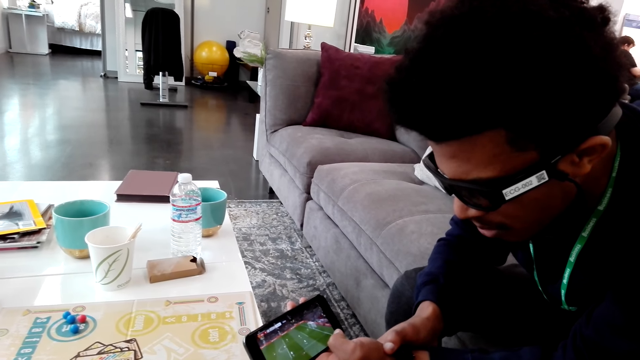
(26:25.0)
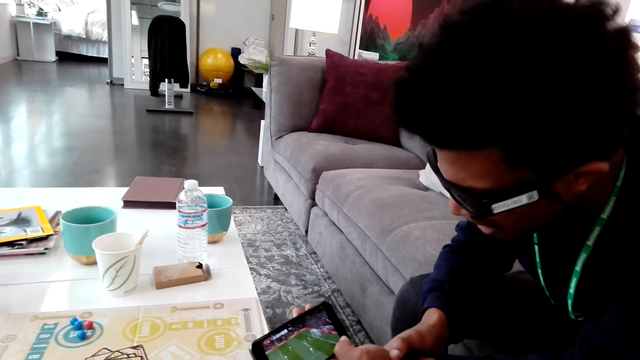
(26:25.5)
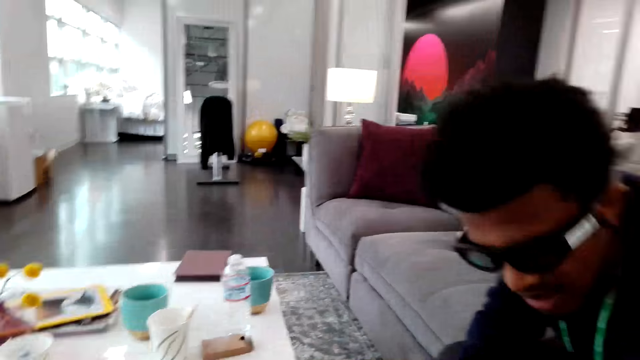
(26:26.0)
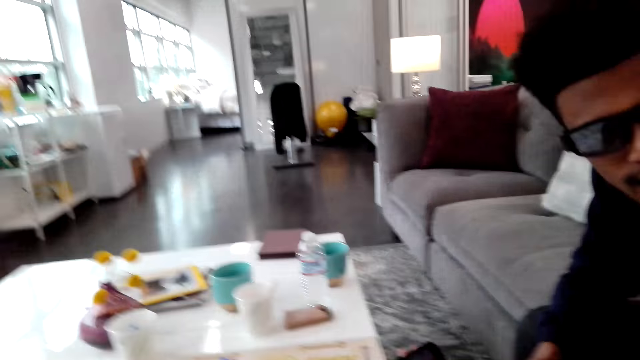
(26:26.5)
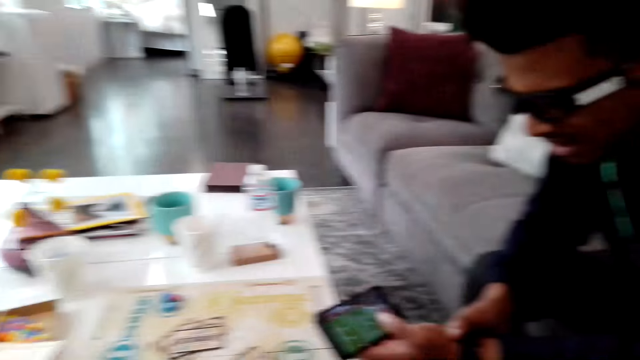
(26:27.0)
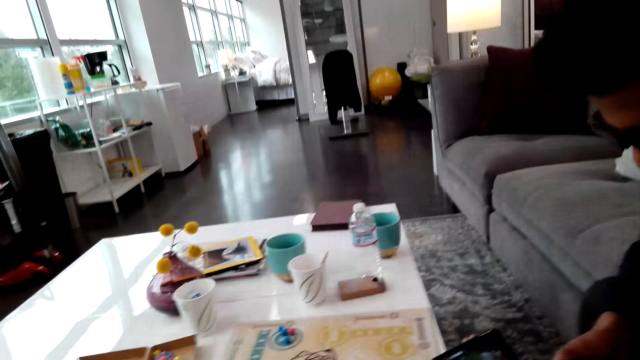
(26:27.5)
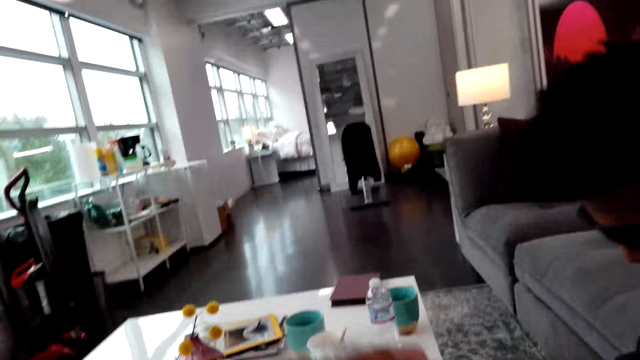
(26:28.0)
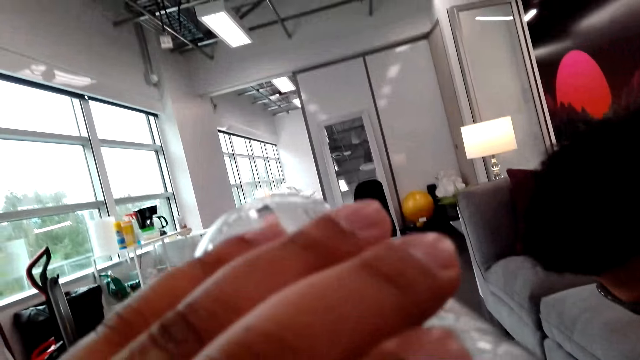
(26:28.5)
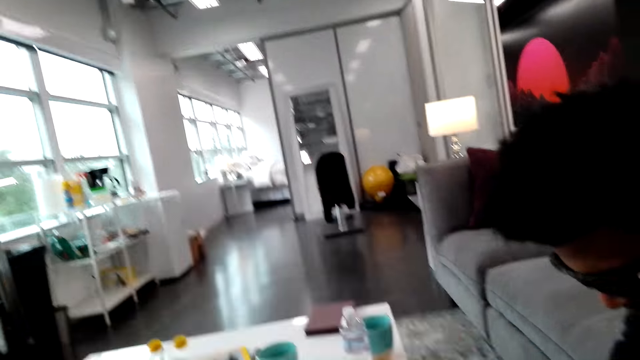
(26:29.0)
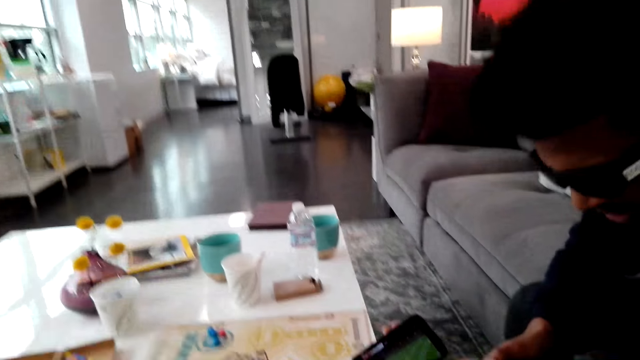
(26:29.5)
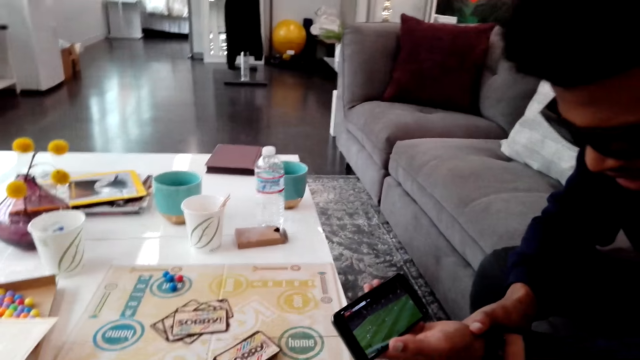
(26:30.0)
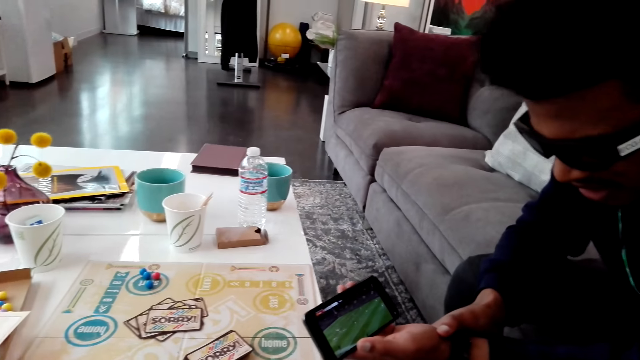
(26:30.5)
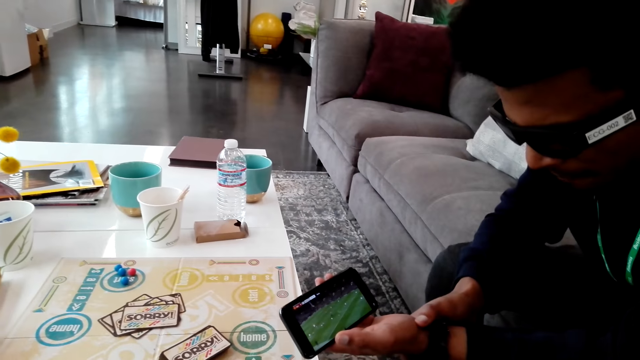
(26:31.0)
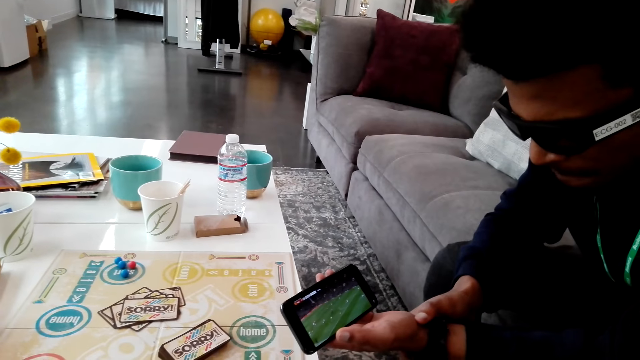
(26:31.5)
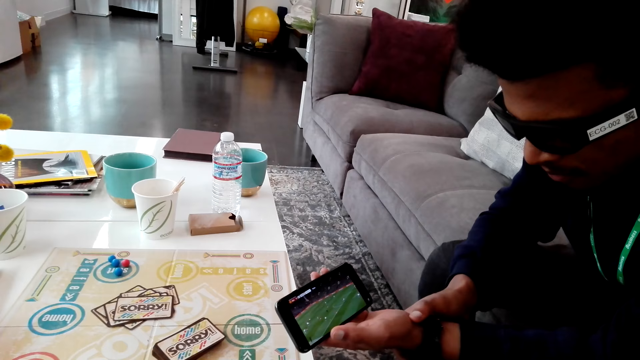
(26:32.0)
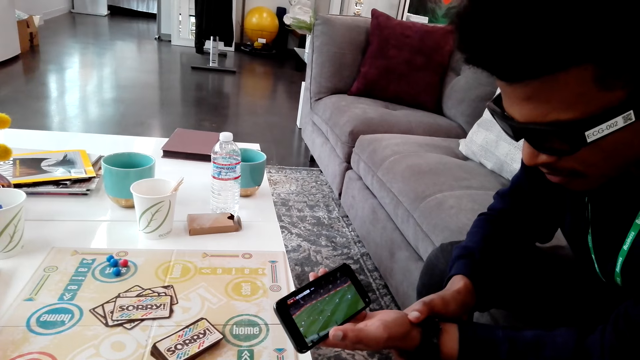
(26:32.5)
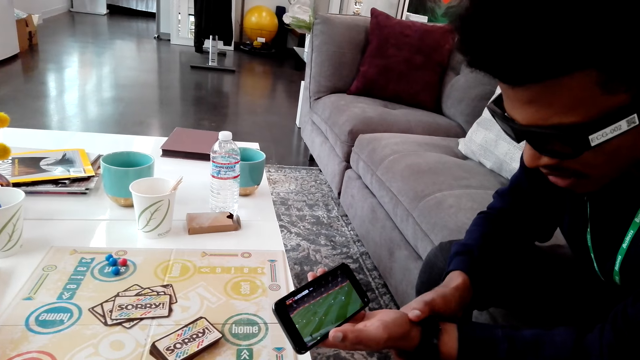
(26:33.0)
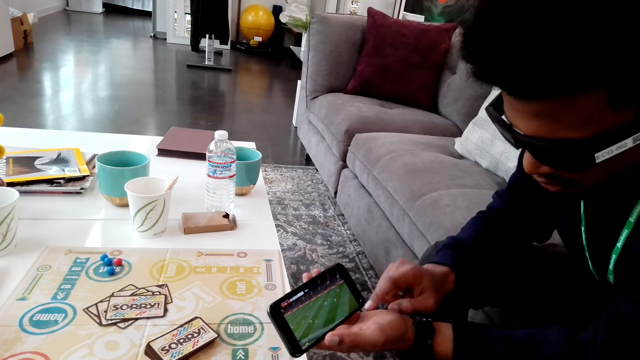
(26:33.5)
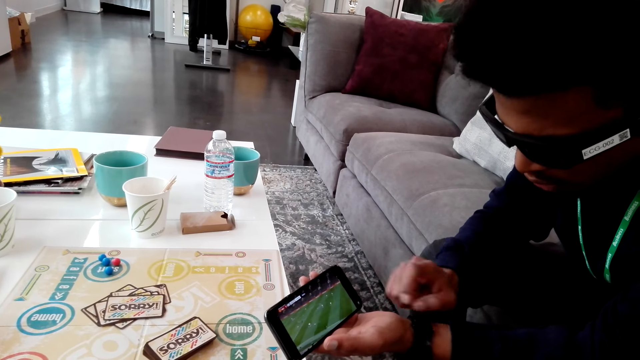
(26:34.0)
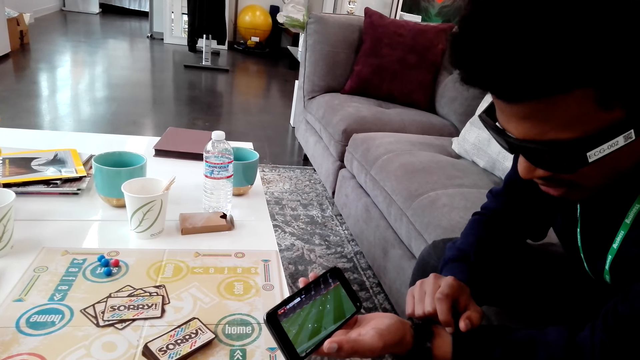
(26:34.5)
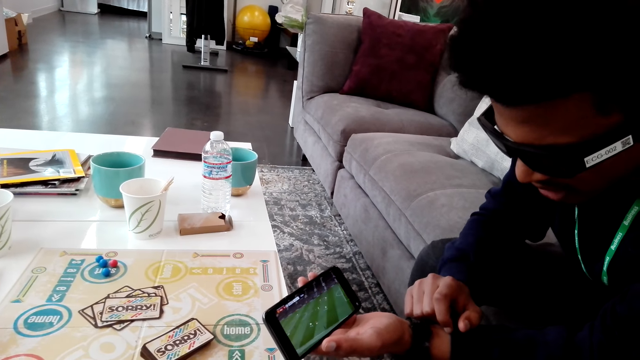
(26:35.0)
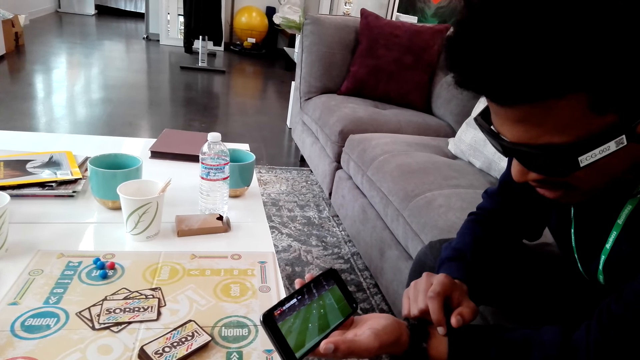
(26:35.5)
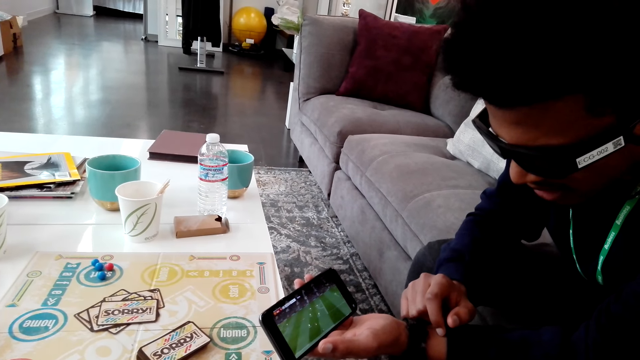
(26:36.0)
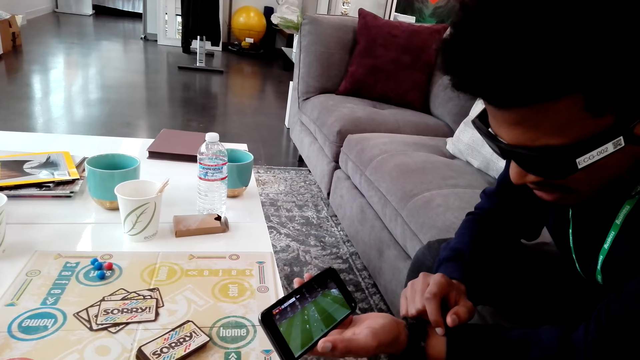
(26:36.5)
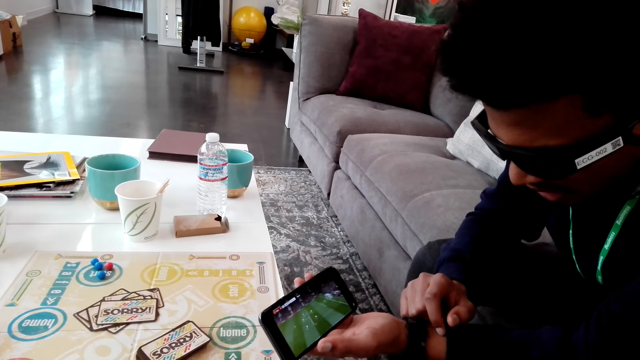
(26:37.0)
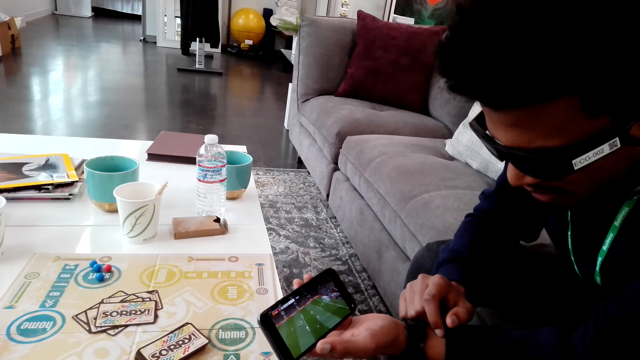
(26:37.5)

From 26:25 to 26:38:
A man moves his head. The camera wearer drinks from a bottle. The man looks at a phone. The man moves his hand.

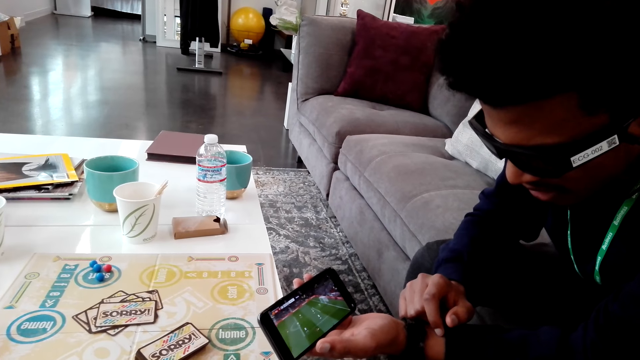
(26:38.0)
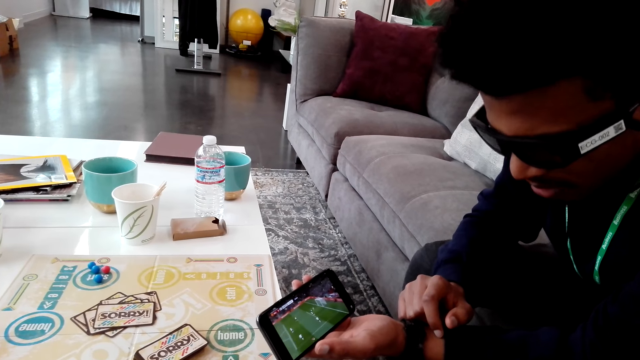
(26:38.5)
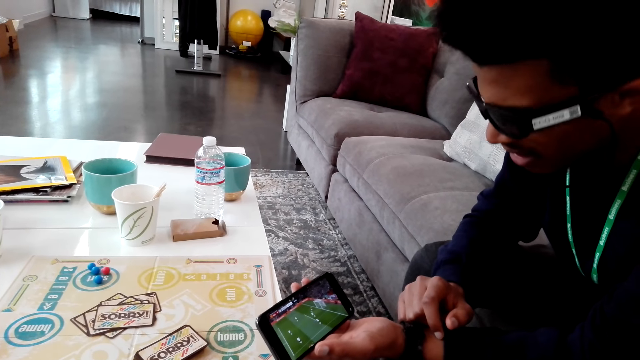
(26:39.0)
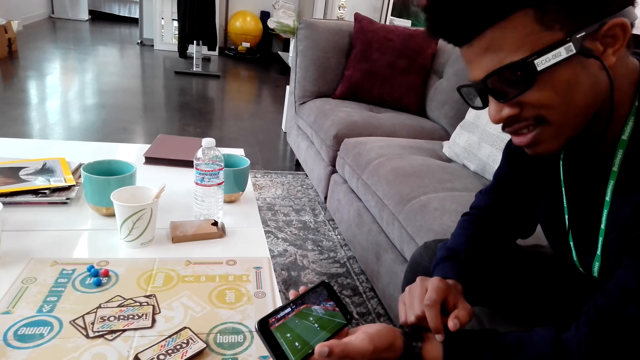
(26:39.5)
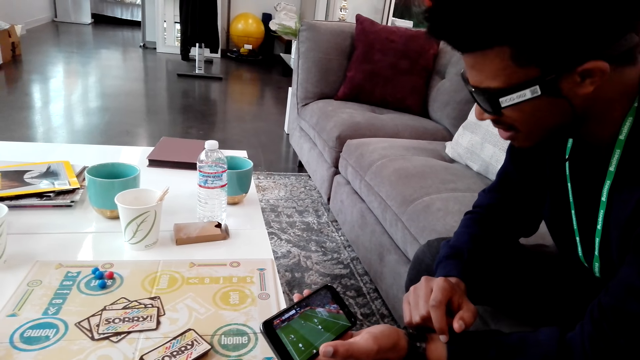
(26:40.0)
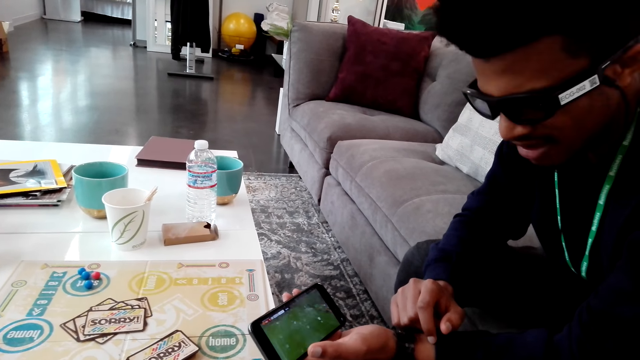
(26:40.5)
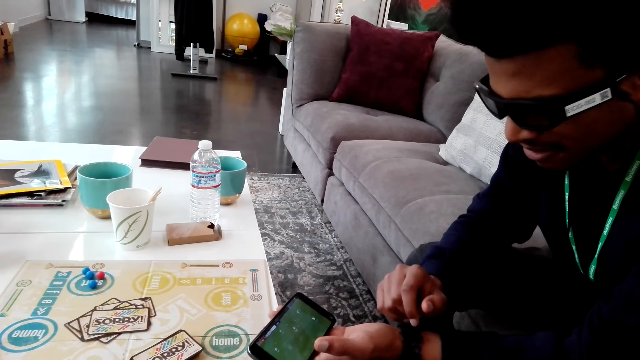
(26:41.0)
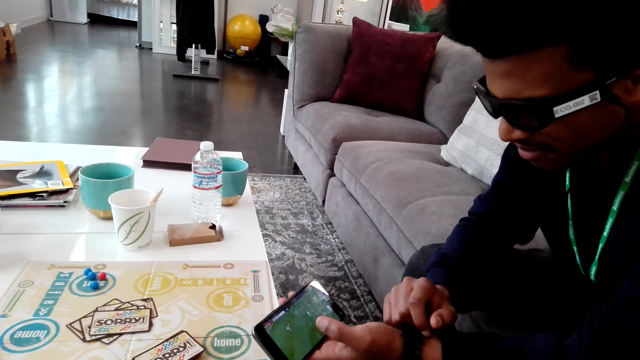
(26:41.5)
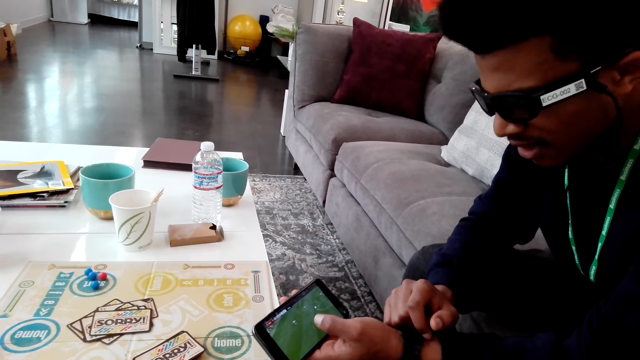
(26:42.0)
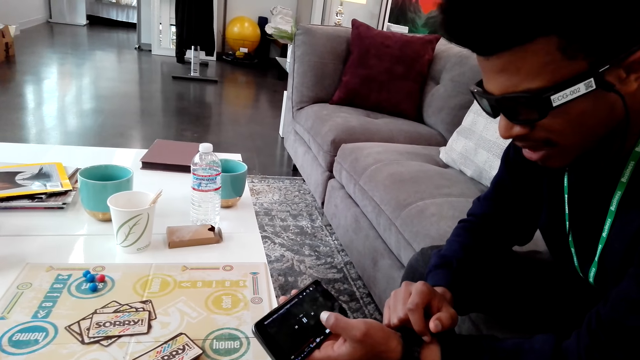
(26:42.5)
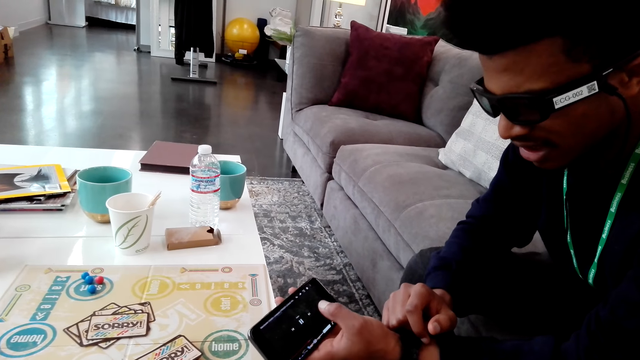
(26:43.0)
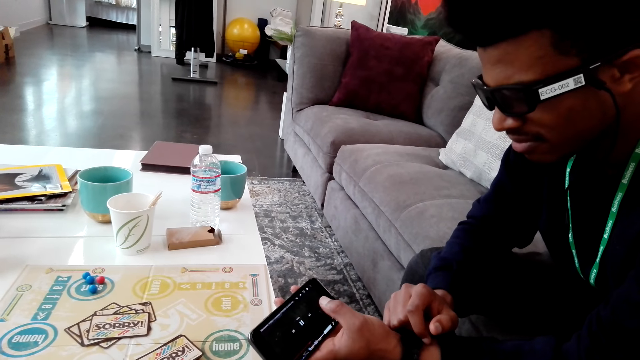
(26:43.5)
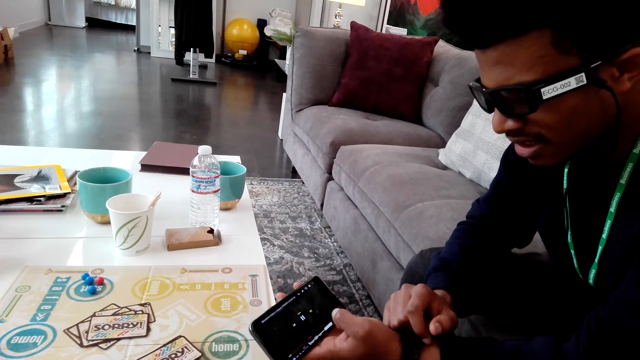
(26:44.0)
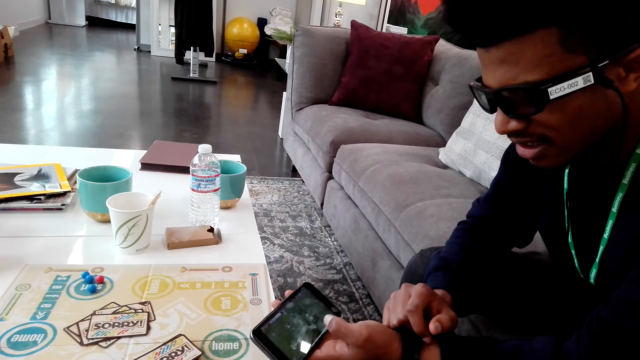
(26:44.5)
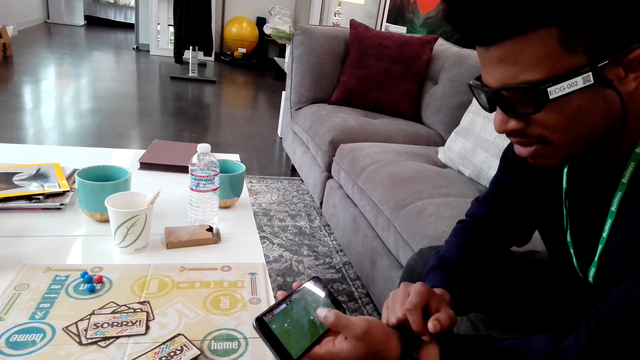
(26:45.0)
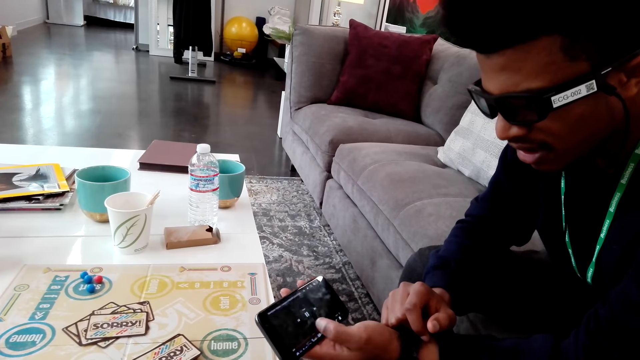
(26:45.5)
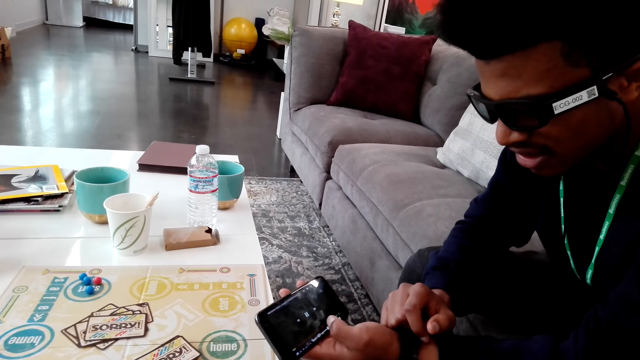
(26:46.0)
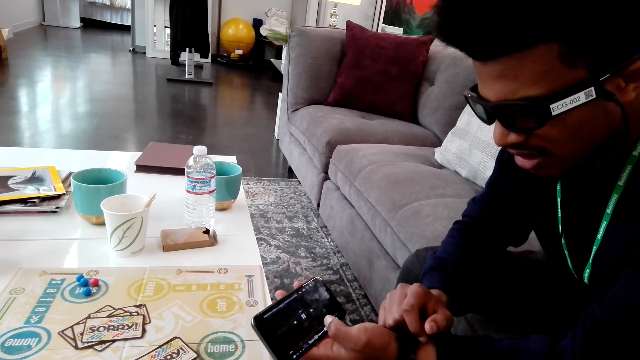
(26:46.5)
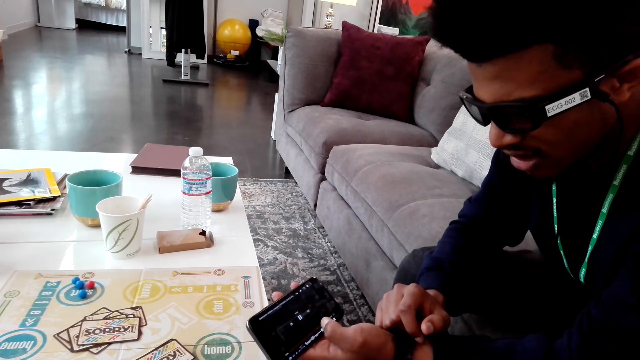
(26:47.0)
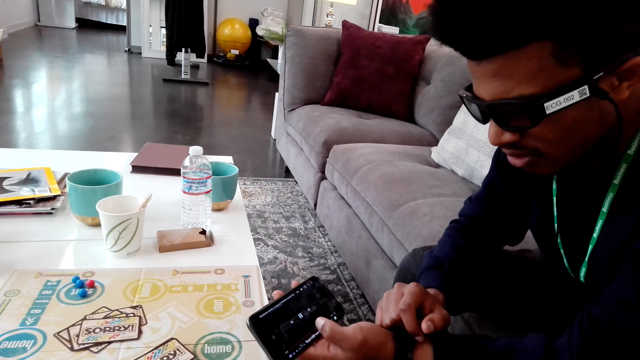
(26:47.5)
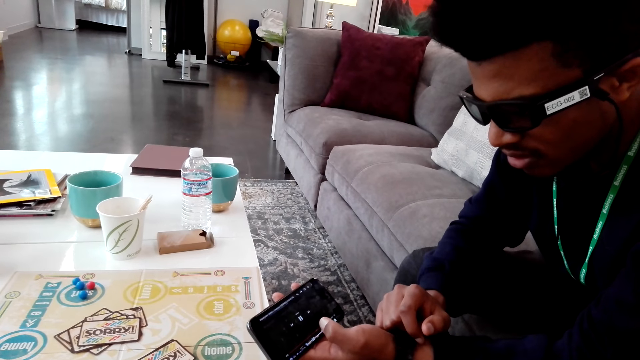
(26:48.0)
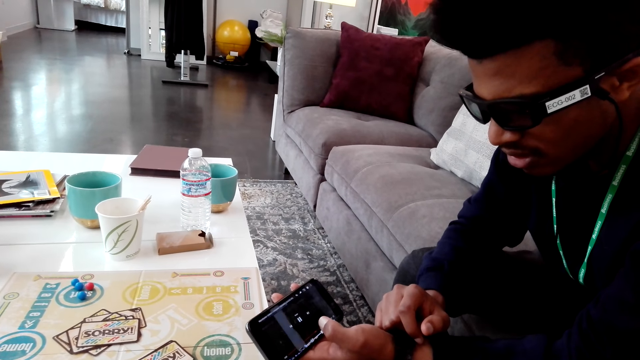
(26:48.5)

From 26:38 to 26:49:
A man looks at a phone.
